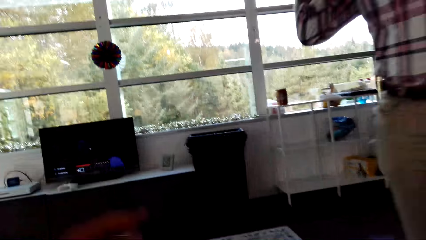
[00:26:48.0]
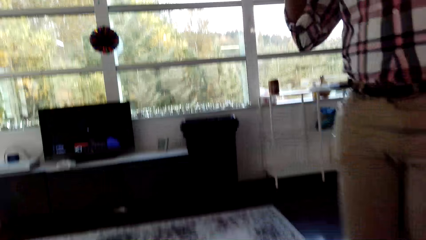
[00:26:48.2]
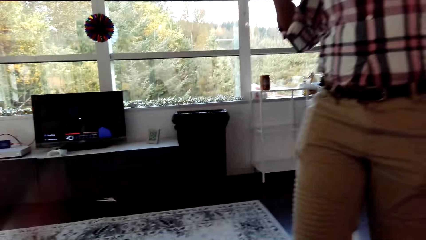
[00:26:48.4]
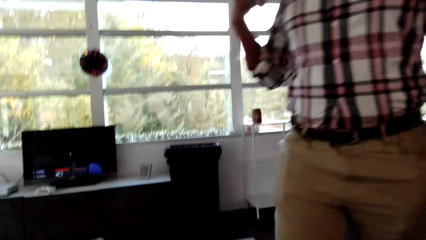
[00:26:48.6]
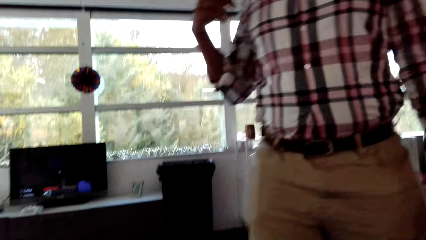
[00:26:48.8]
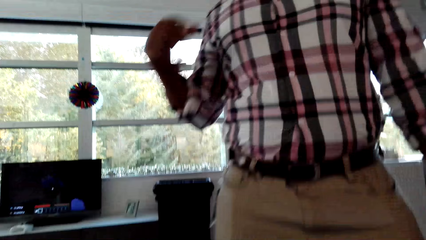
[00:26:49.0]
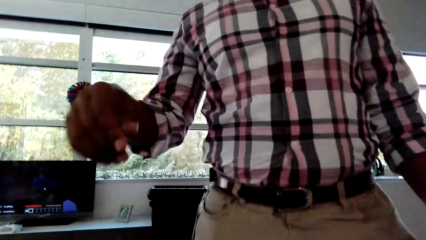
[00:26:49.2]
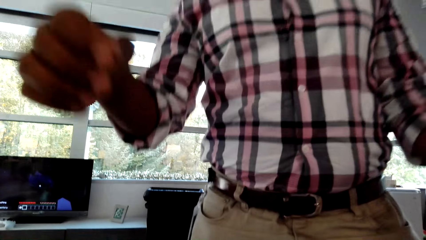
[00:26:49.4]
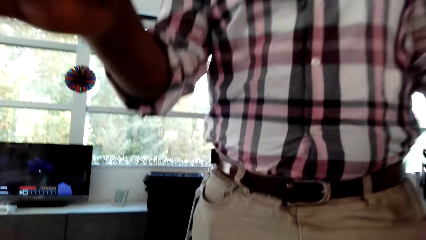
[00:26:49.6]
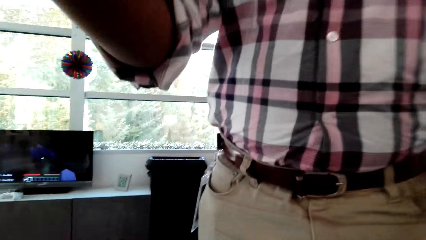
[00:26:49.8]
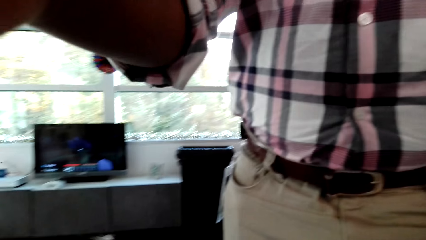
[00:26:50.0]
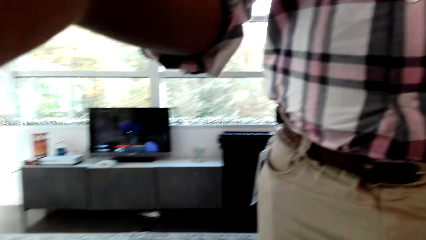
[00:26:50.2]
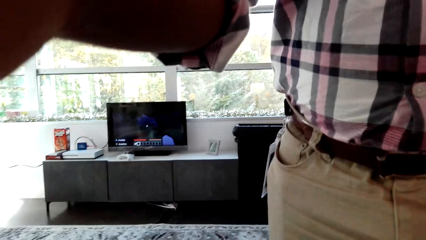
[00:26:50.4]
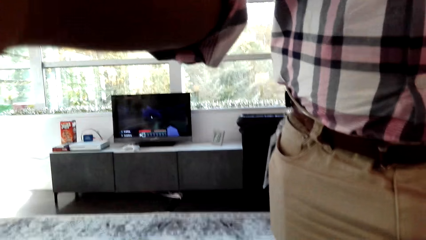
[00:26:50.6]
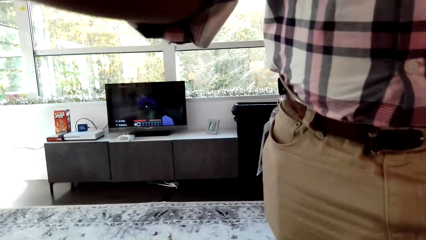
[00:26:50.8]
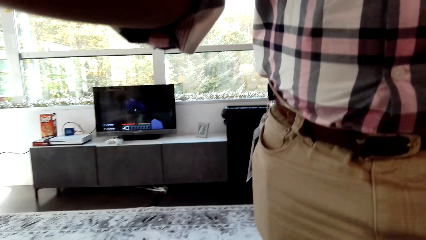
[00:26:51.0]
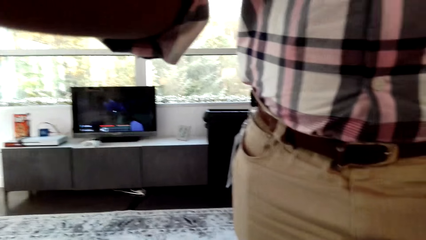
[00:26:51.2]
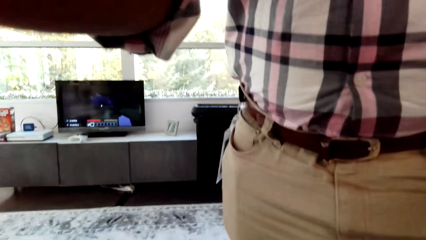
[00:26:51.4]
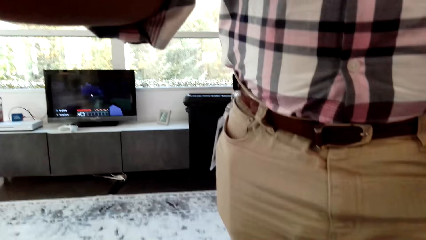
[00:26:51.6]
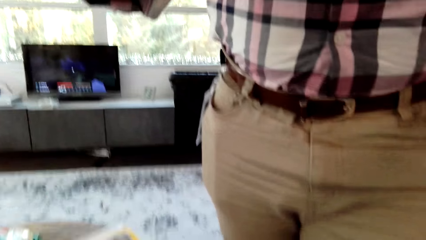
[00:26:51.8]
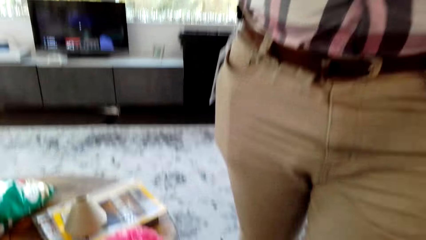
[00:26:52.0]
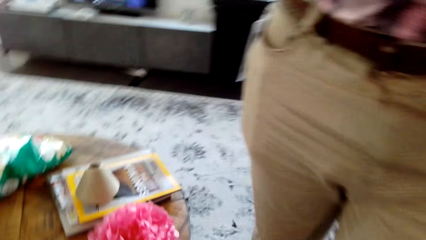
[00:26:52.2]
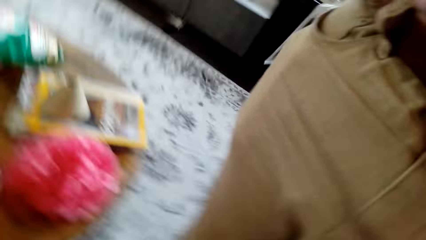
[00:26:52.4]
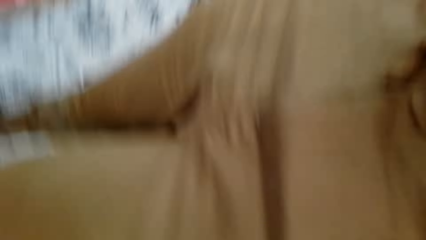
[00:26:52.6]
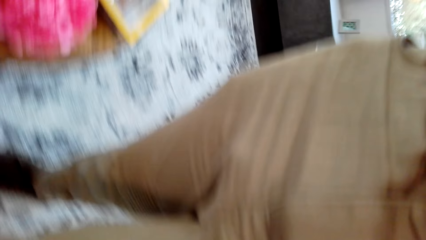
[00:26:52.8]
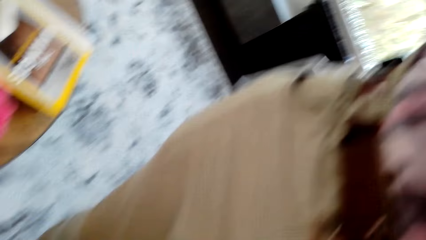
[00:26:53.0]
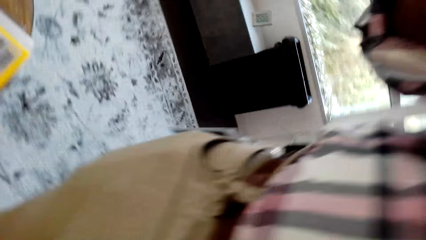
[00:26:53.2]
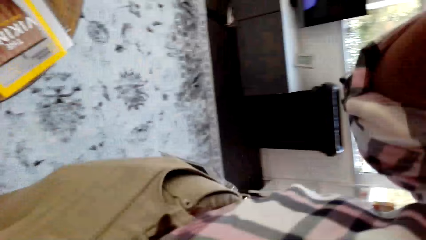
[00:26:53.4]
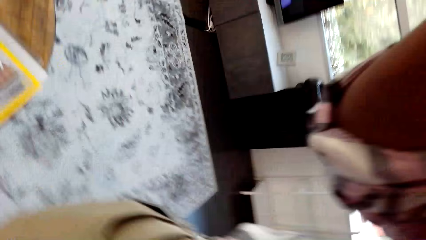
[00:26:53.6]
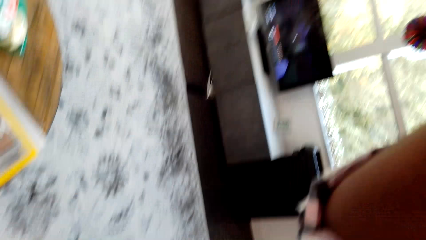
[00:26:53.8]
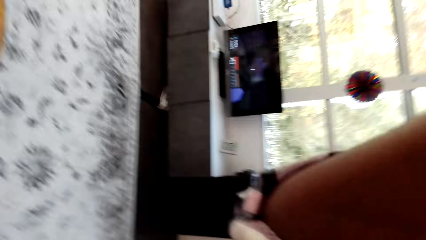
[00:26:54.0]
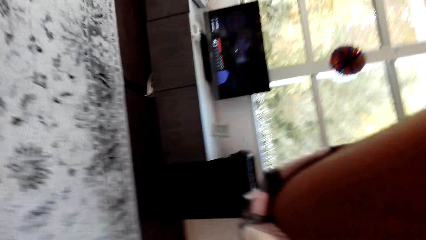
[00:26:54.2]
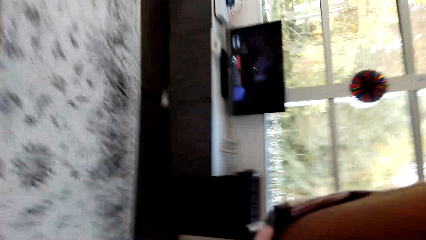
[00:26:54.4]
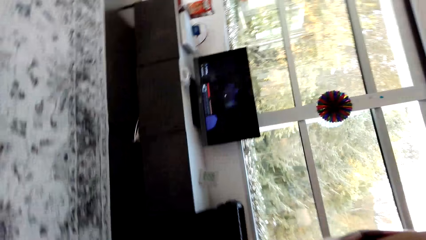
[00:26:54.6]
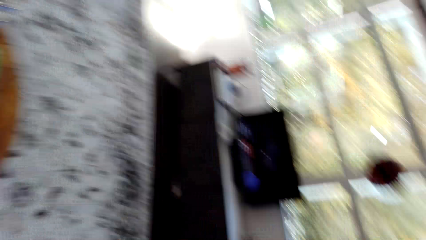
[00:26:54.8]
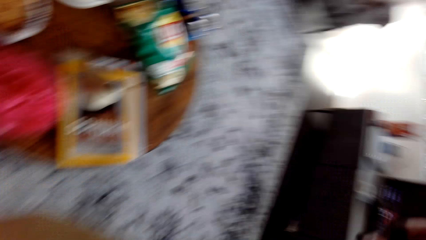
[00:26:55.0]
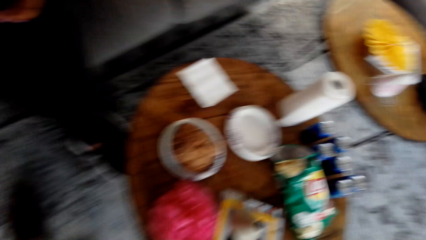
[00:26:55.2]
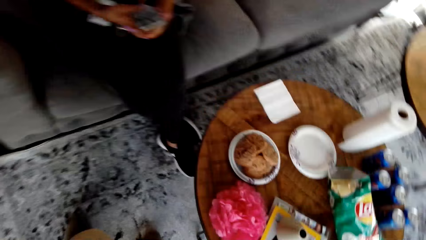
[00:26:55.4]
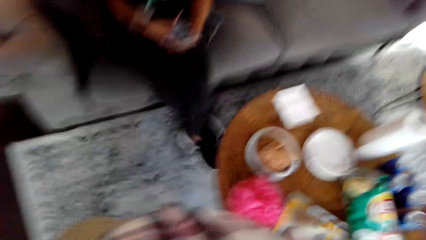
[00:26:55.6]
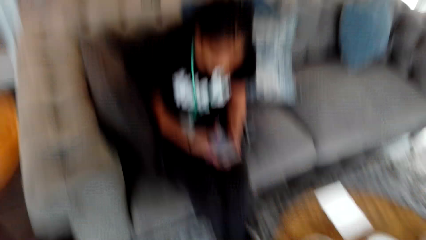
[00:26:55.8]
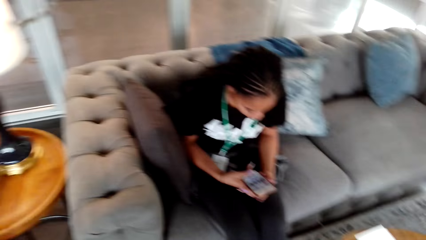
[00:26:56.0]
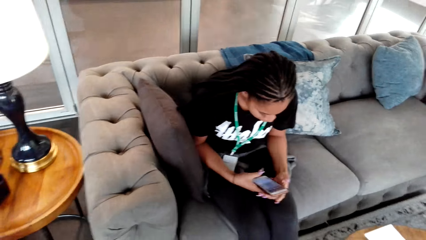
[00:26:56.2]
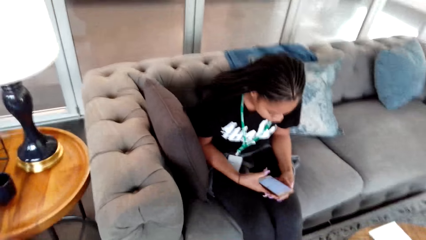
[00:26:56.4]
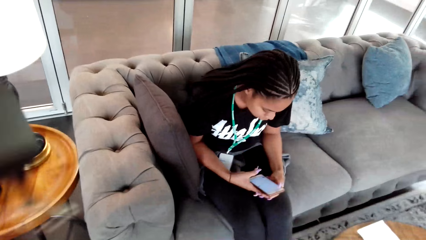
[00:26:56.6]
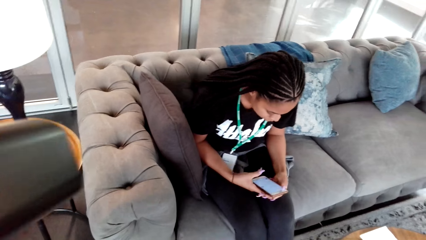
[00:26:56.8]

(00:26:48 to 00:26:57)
A man removes the camera wearer's camera.
